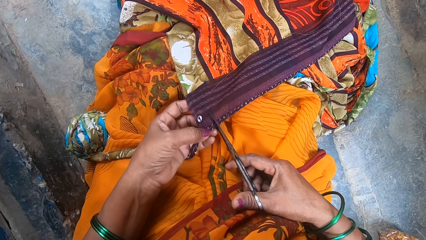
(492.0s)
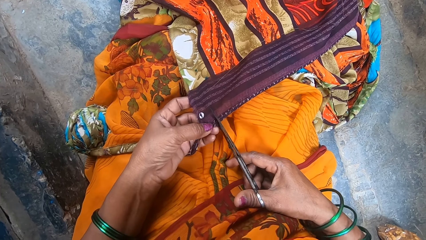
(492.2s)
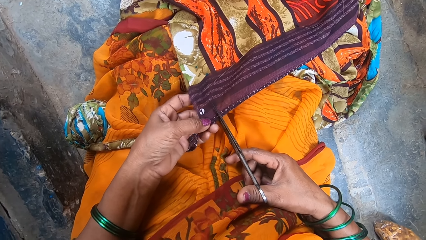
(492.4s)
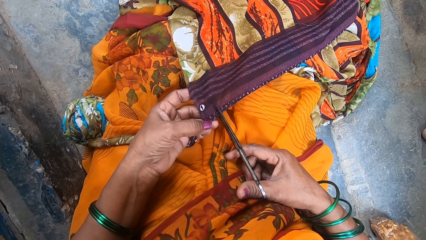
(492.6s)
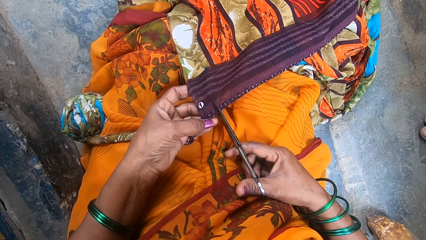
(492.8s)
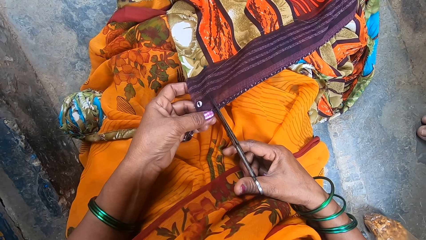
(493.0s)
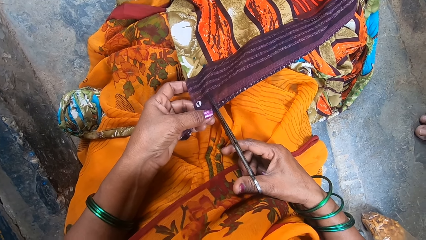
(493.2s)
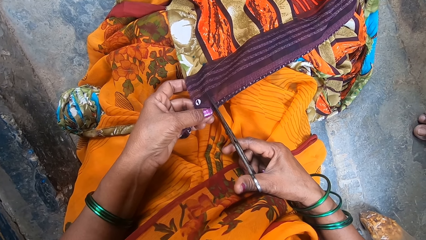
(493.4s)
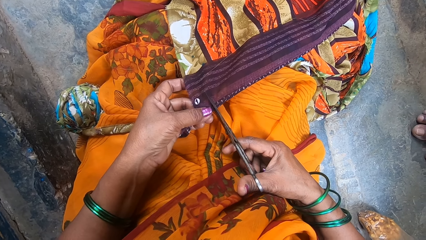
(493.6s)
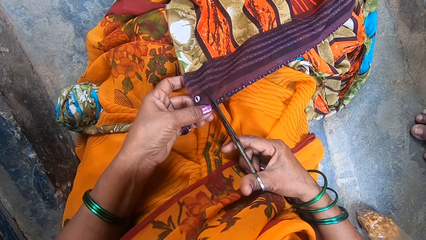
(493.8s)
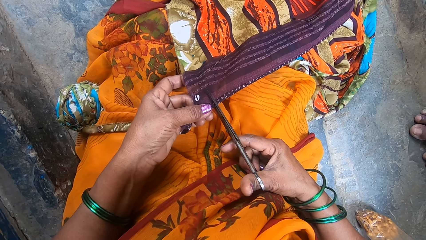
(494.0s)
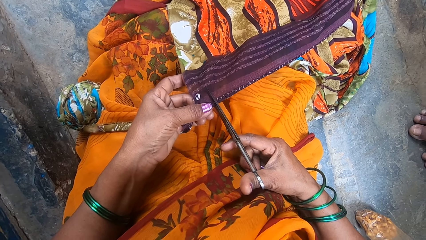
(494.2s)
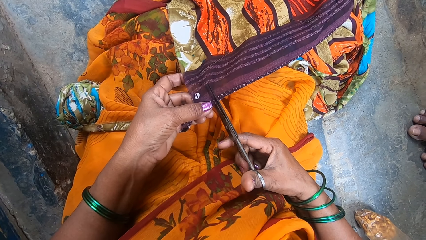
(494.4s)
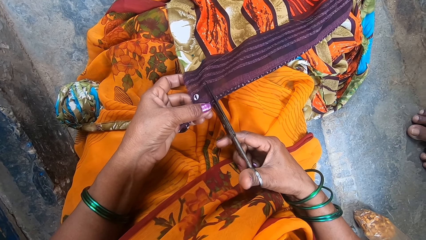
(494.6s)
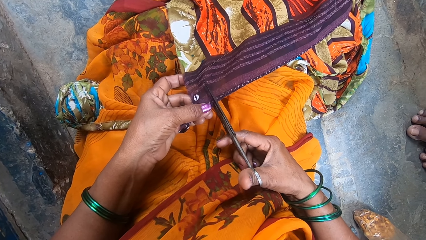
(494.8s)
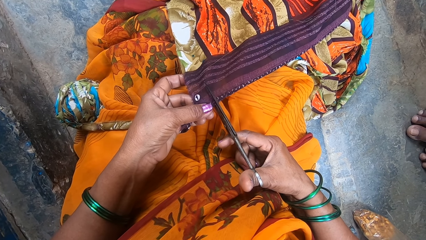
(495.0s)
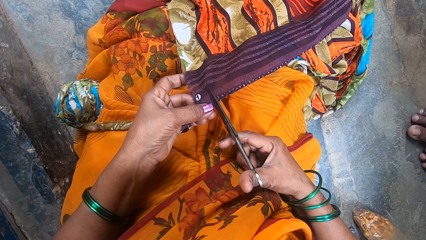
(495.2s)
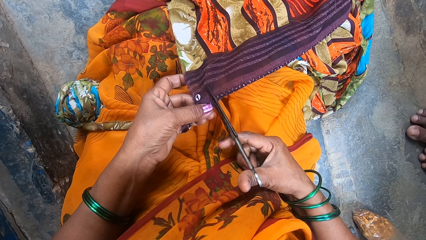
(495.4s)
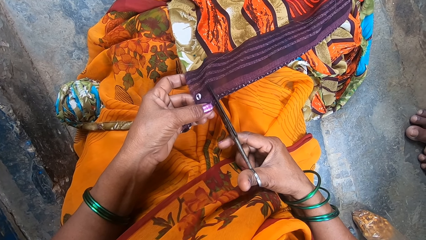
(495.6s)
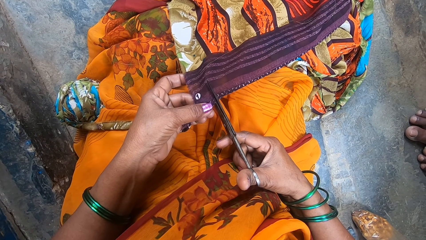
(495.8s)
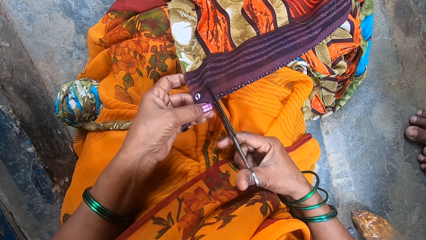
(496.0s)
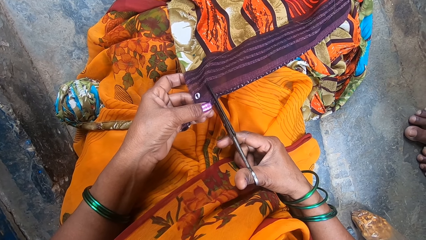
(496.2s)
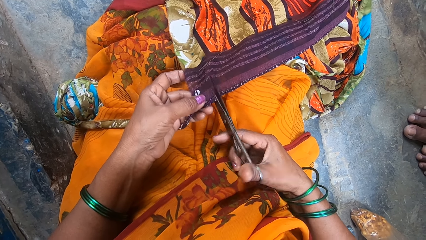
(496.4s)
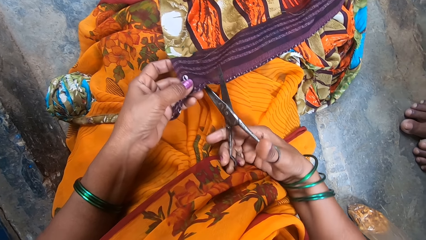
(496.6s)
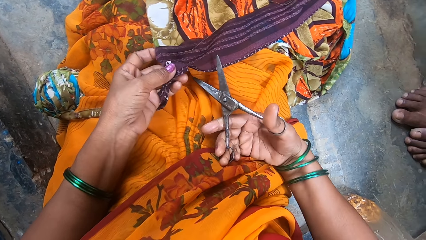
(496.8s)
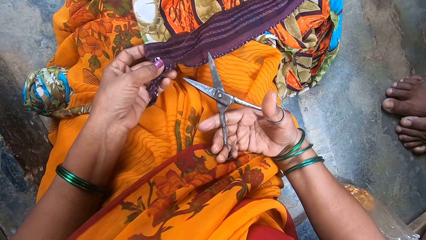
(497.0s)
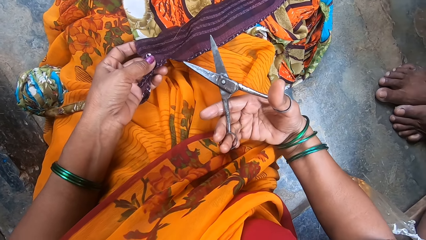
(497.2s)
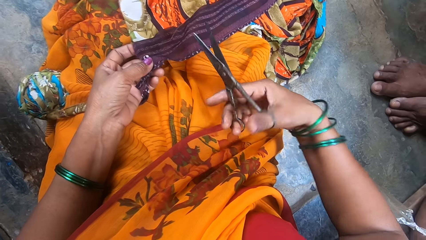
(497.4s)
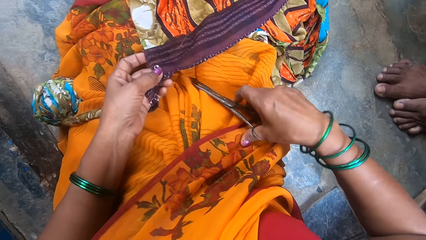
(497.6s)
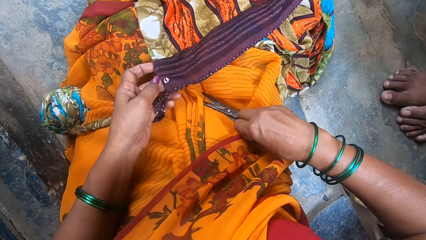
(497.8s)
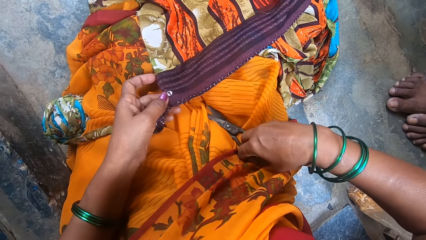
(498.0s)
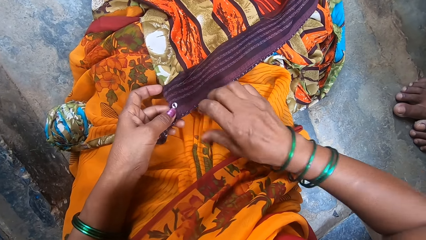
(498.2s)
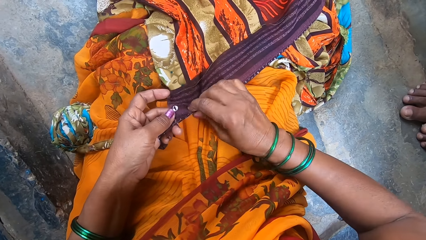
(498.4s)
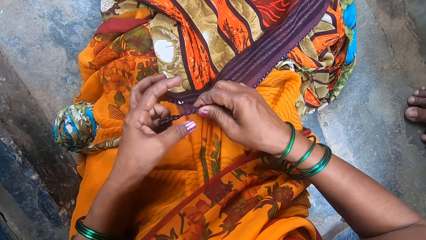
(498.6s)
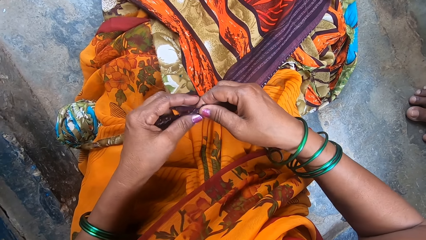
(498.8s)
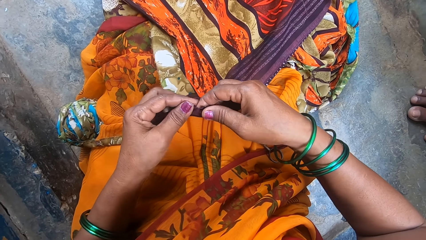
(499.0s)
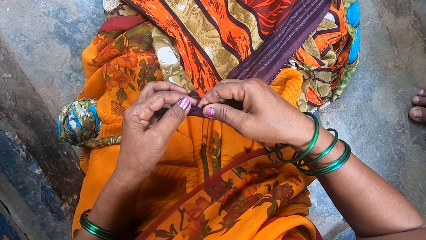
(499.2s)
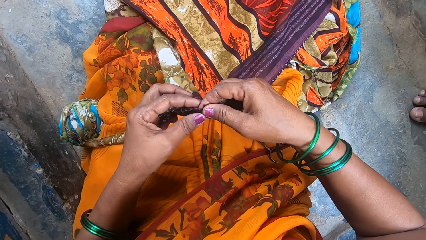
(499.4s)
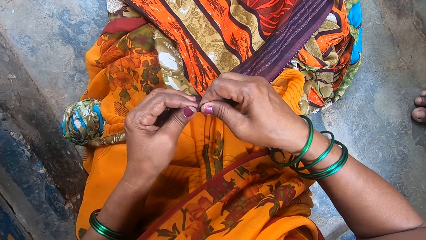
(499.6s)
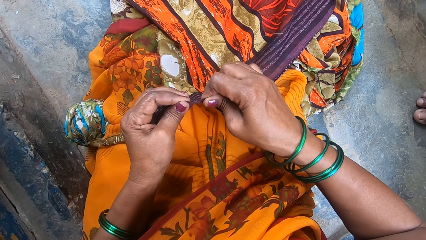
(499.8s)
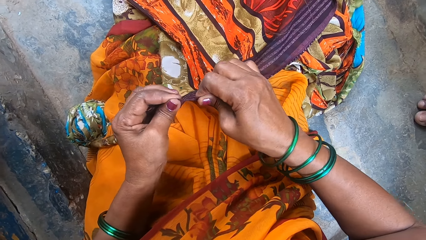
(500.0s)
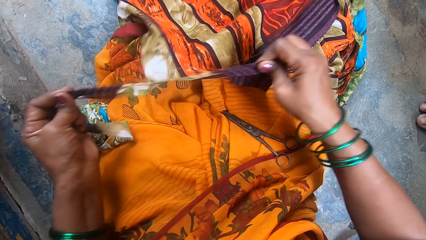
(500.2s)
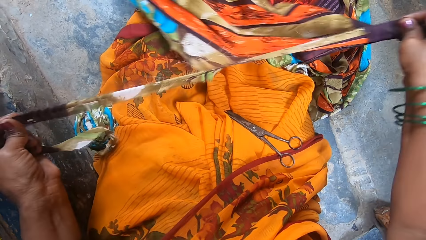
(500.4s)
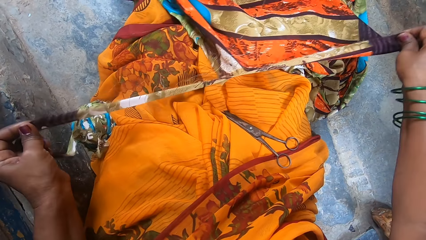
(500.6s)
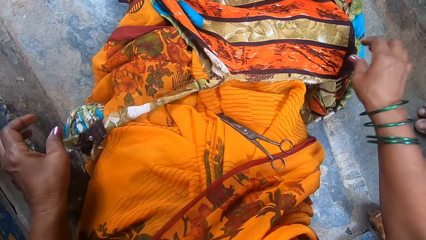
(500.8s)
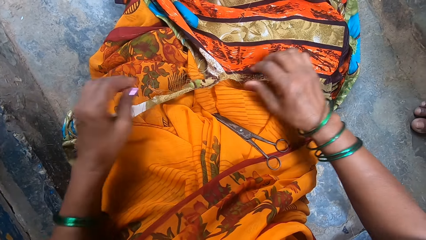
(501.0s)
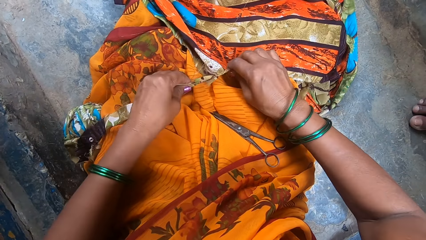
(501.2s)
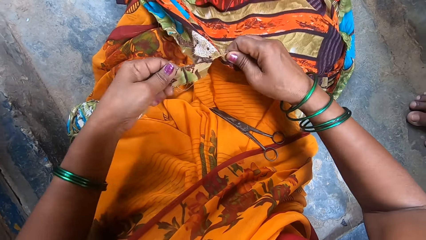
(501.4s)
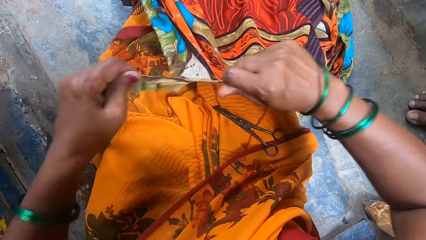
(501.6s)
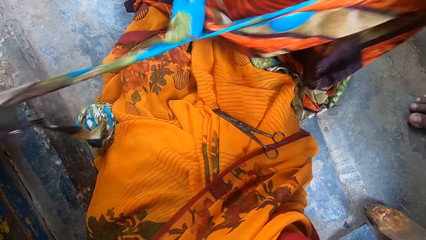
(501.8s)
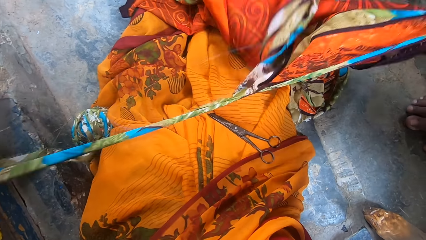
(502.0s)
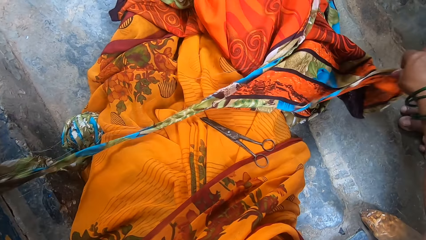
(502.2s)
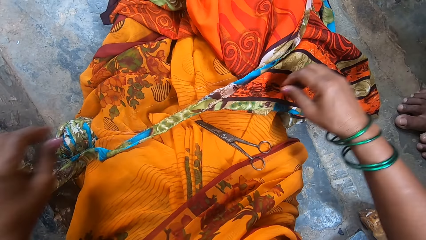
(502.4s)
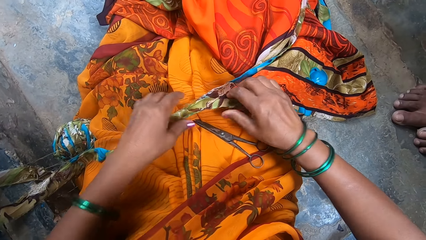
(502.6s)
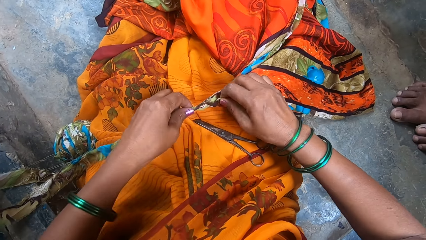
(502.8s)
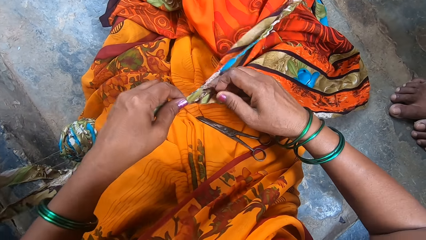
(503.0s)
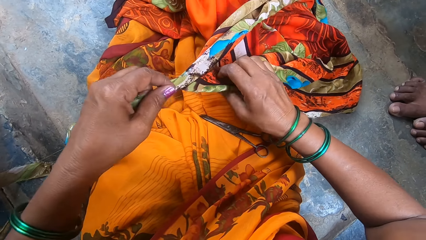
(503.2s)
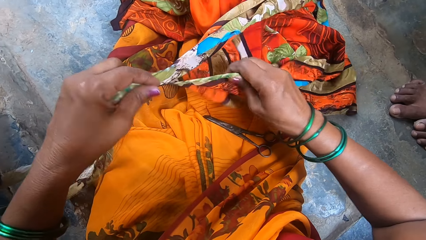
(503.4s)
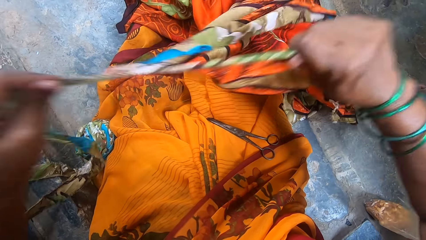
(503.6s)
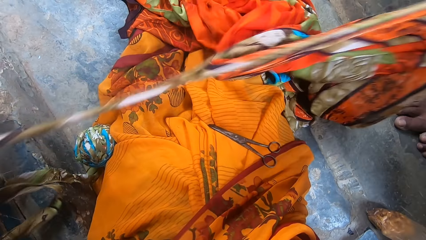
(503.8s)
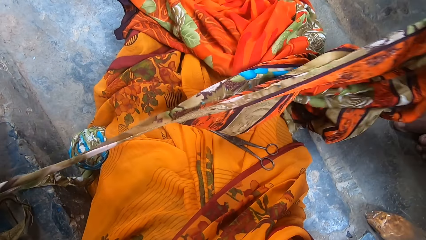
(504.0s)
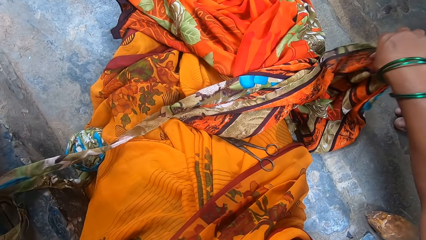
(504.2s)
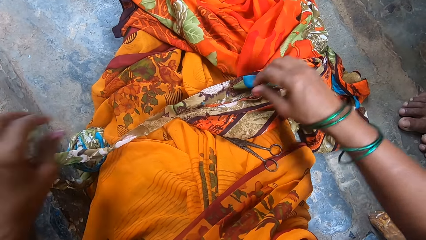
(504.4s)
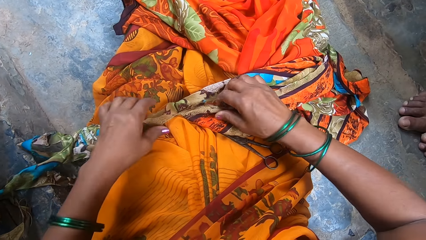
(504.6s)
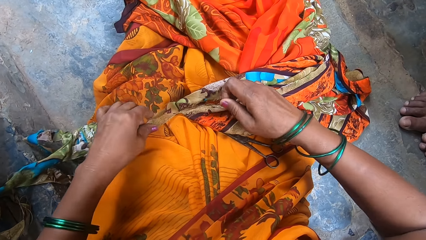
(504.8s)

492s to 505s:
The camera wearer cuts the garment. They put the scissors on the cloth. They tear the garment.

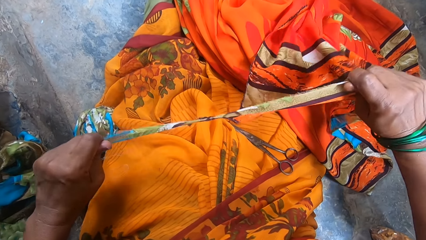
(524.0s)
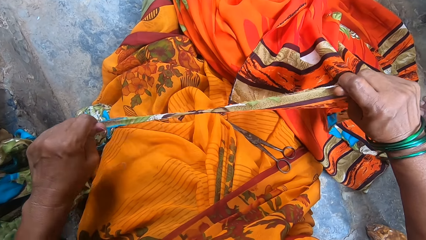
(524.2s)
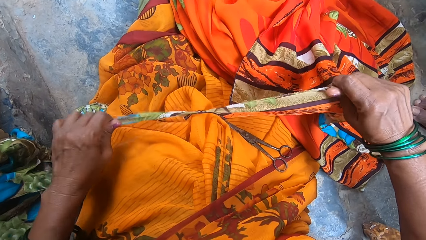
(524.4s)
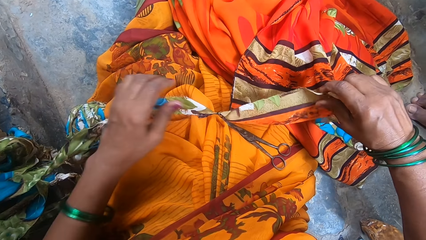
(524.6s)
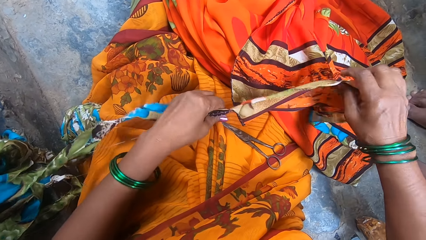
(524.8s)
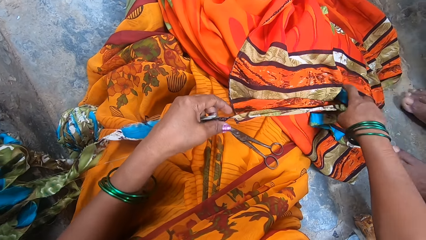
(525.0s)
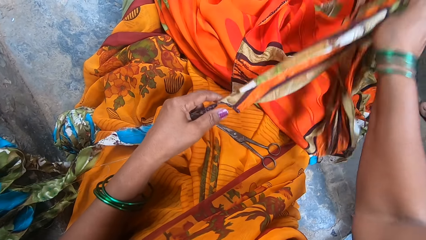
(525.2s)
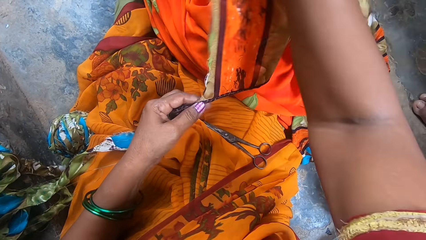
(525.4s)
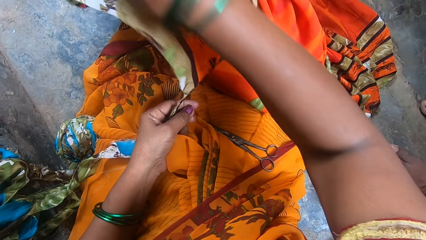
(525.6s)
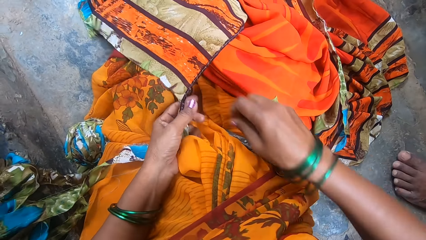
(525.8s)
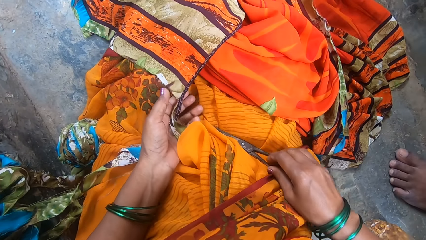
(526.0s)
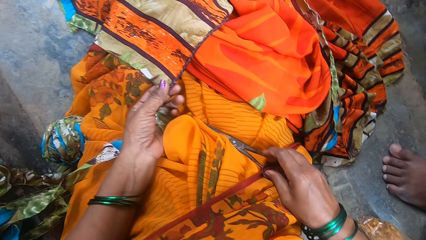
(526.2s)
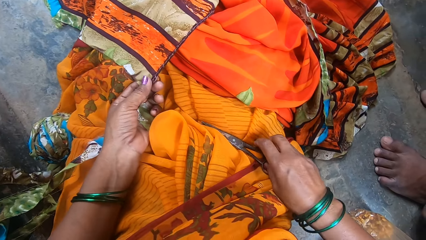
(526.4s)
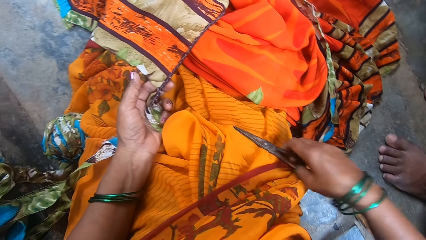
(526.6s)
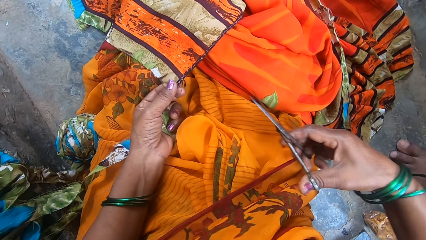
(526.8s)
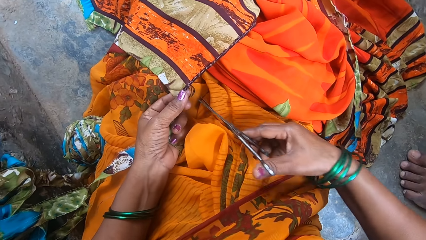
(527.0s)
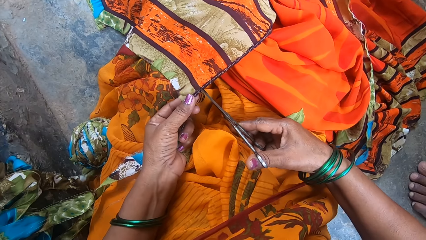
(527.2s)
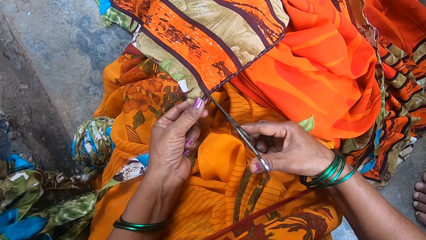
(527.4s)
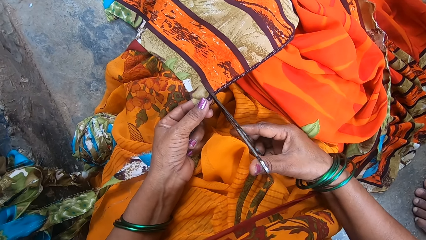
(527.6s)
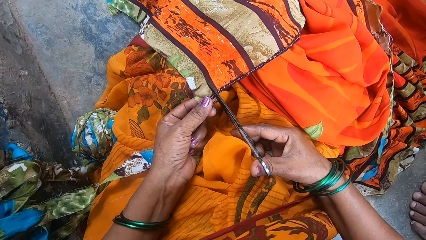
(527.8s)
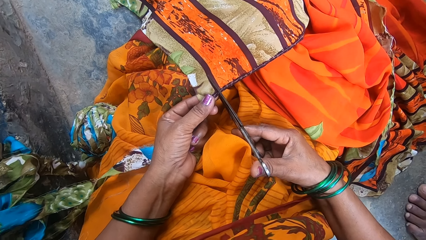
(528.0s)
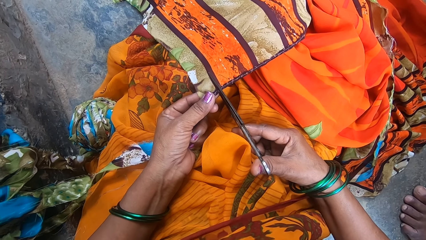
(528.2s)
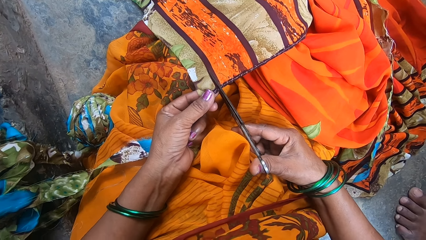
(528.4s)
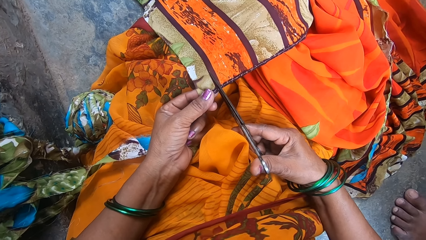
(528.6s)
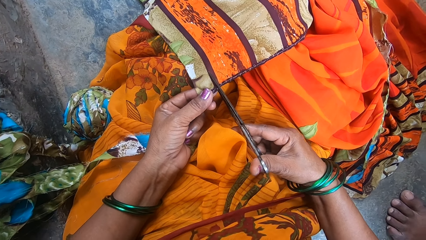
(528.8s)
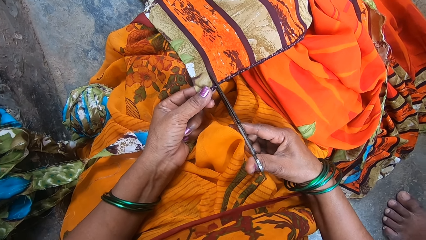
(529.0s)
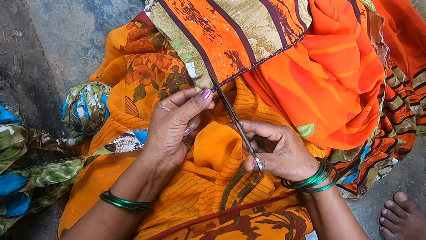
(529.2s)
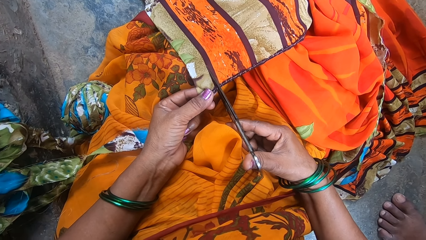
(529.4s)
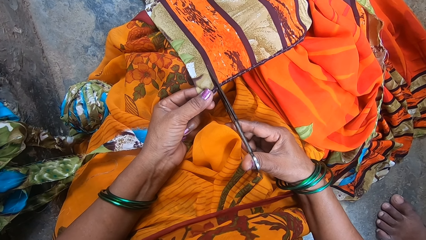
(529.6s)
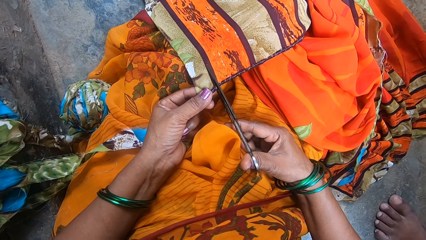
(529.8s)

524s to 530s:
The camera wearer picks up a pair of scissors from her cloth. She cuts the garment. She picks up the scissors from her cloth again.
